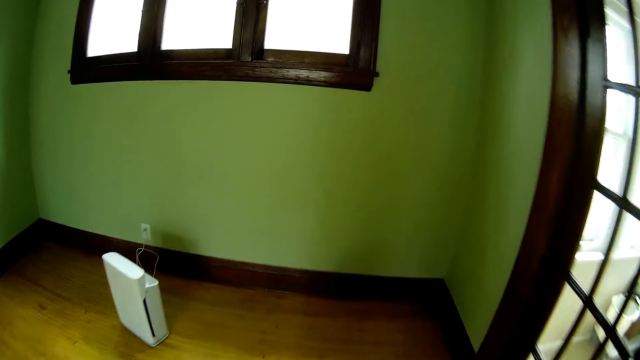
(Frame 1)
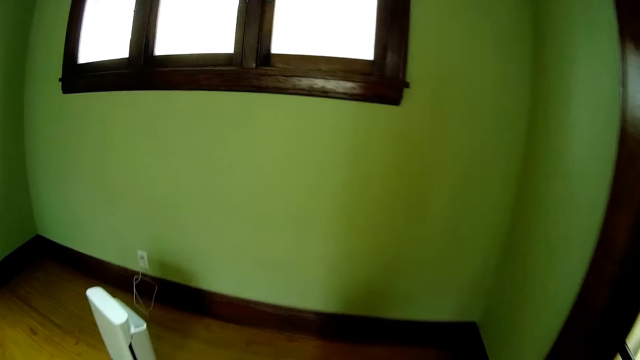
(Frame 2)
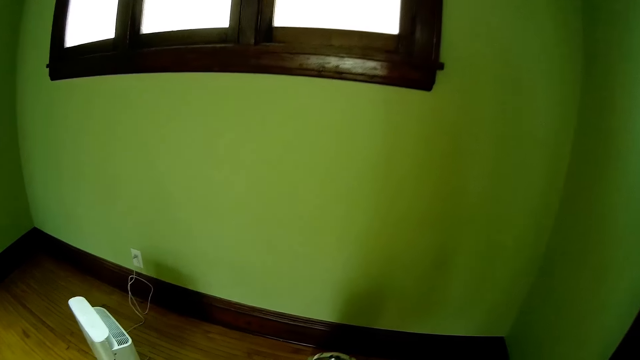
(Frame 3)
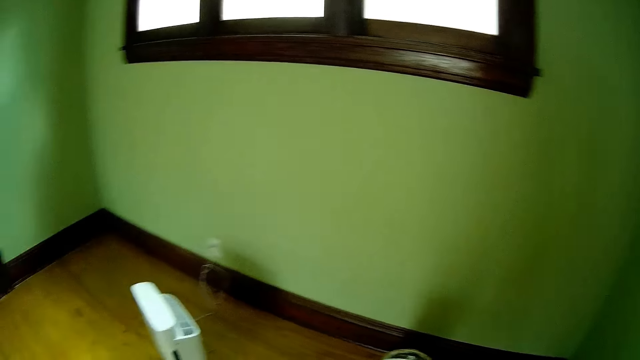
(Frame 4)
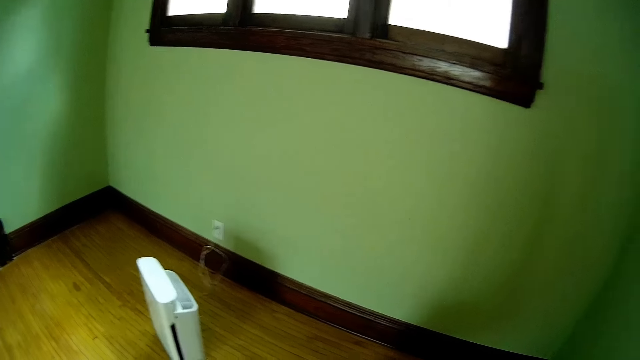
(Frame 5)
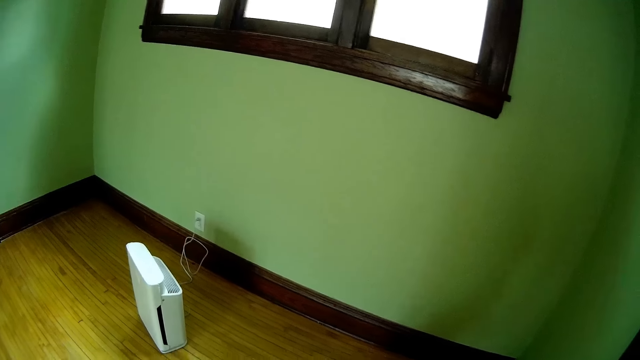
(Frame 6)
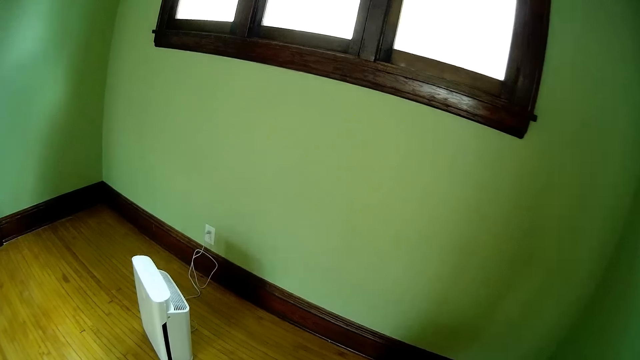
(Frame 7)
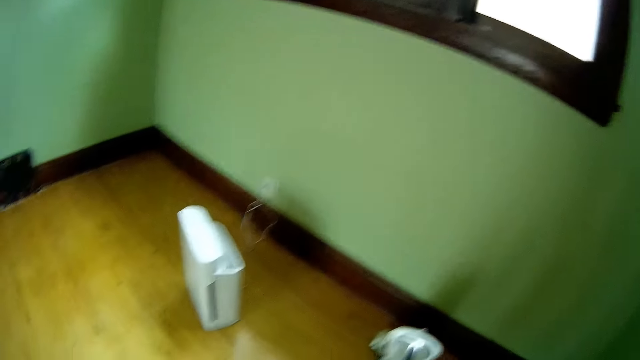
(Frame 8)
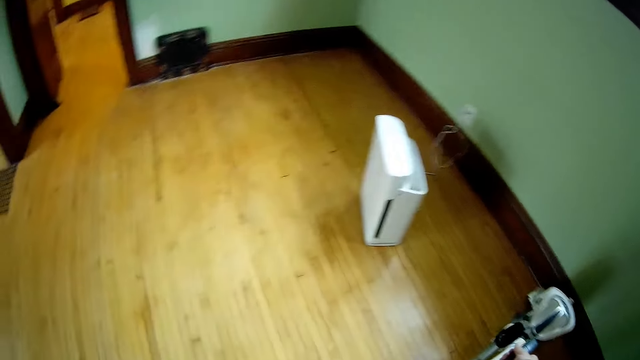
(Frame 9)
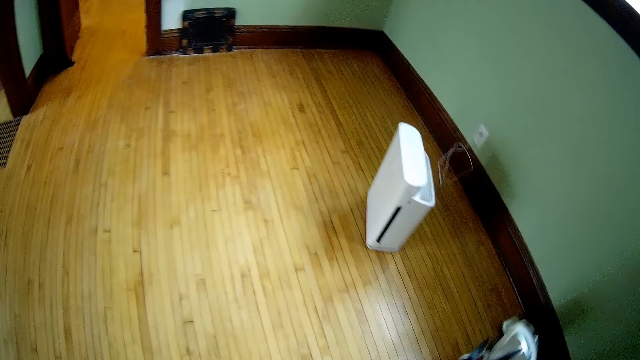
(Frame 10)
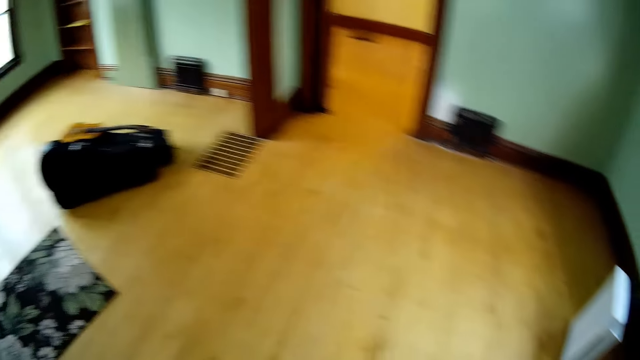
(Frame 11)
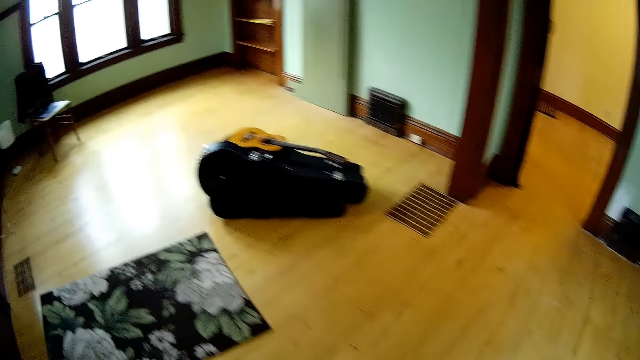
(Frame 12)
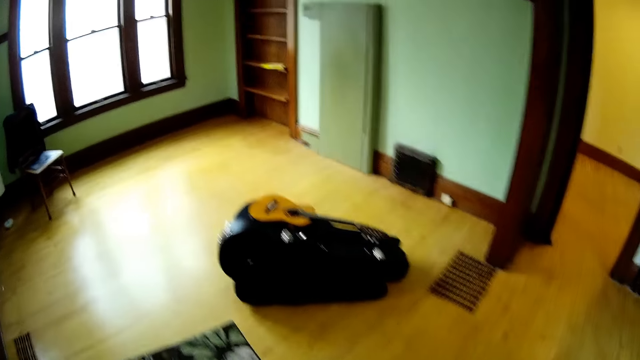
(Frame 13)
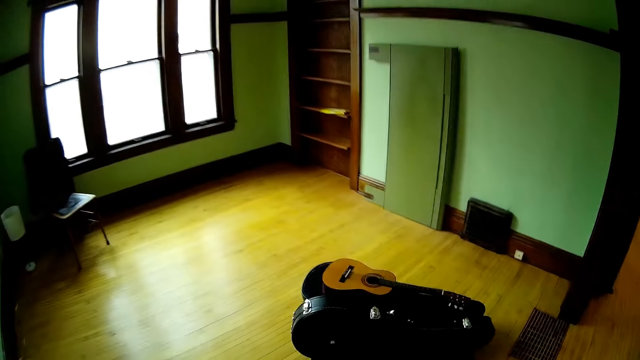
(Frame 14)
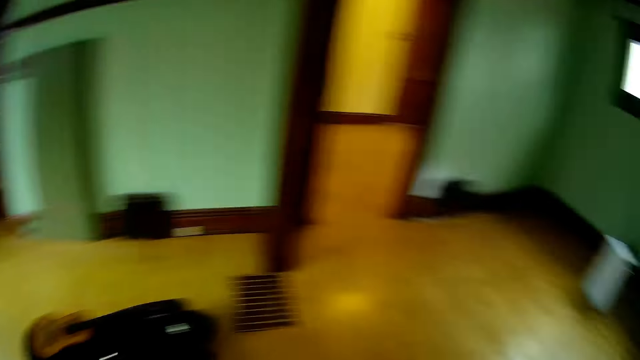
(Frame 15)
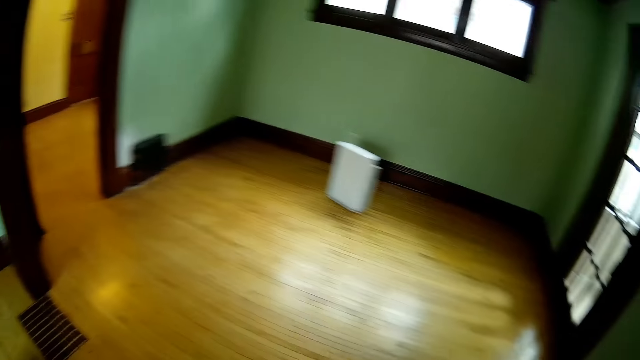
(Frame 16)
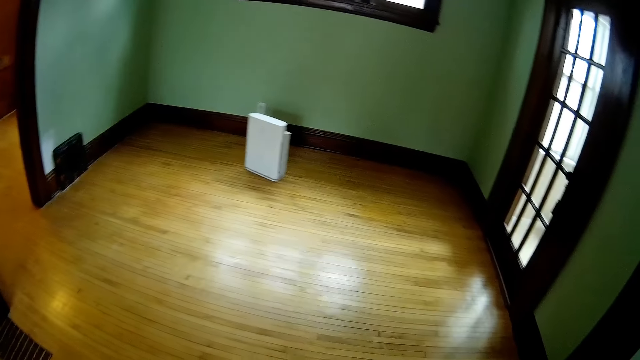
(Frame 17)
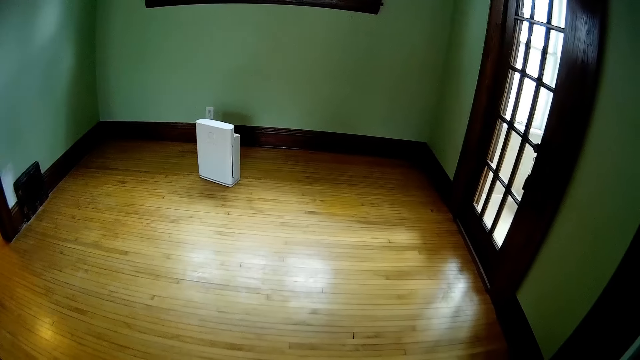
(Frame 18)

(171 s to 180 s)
The camera wearer looks around. They pick up the vacuum cleaner. They walk around.

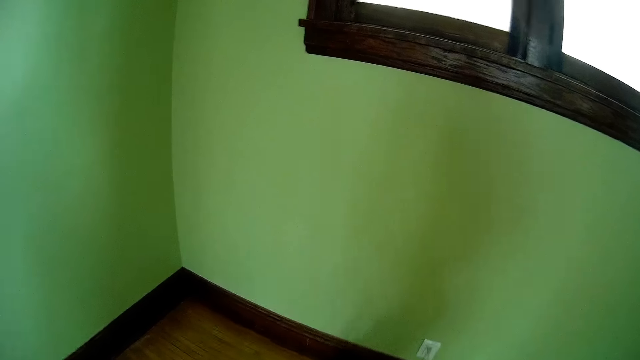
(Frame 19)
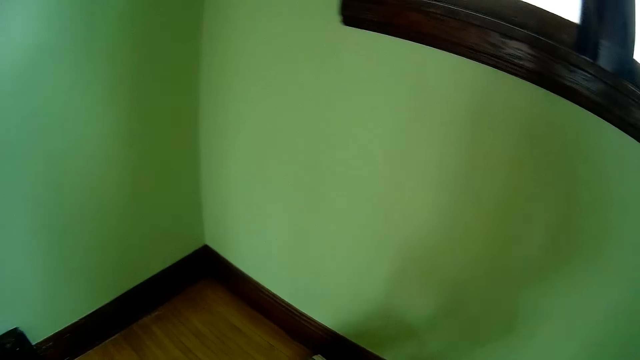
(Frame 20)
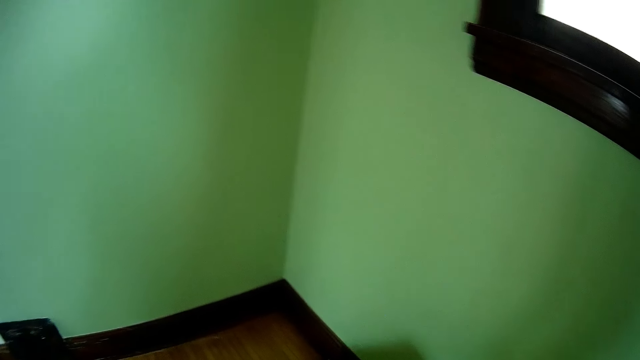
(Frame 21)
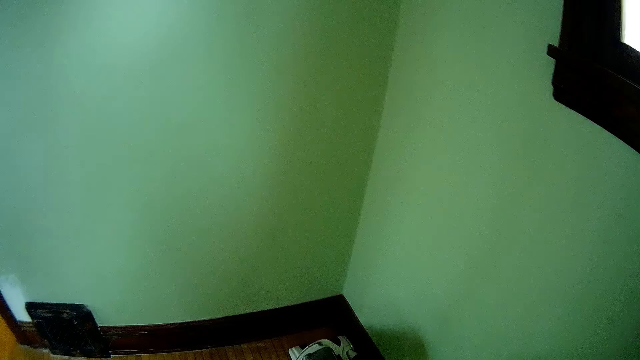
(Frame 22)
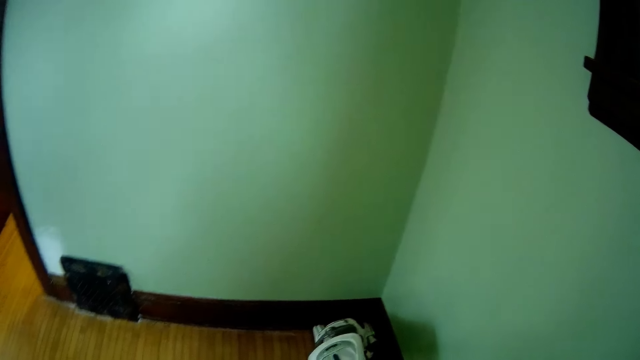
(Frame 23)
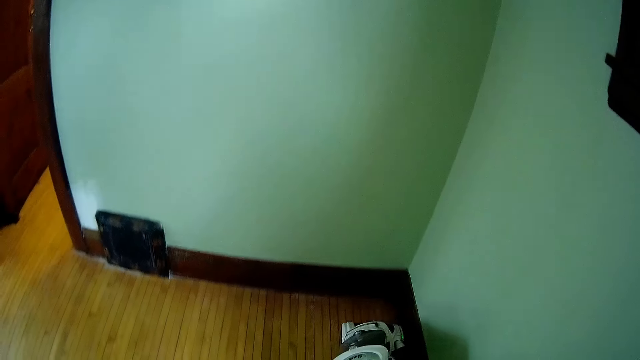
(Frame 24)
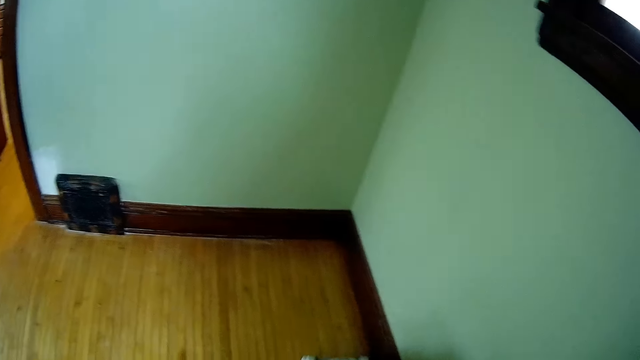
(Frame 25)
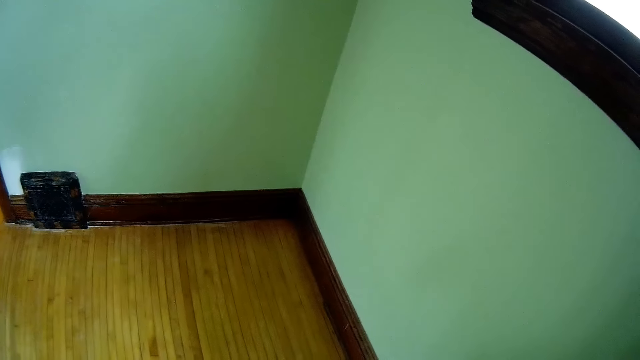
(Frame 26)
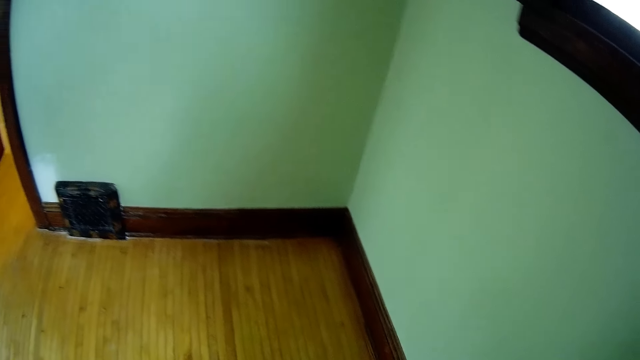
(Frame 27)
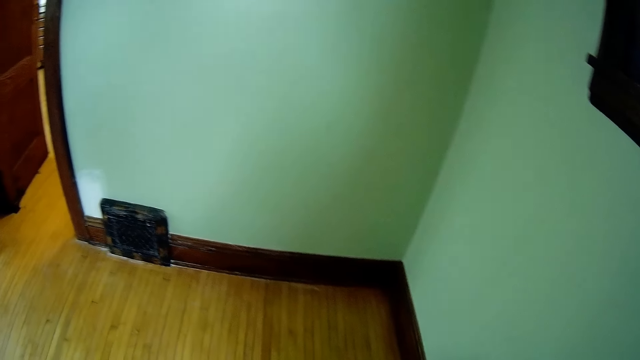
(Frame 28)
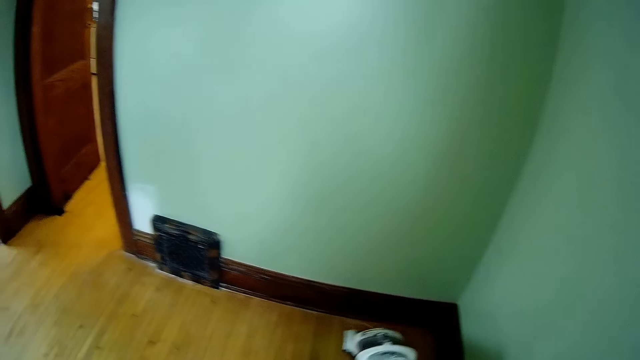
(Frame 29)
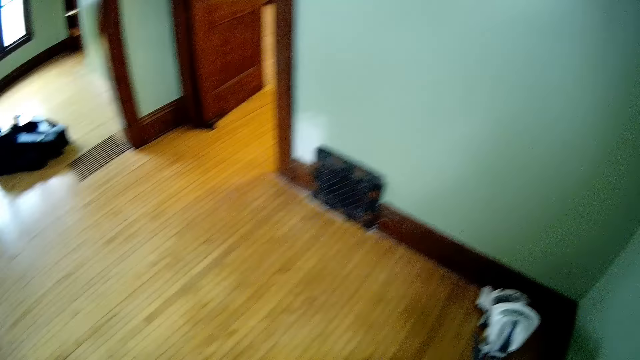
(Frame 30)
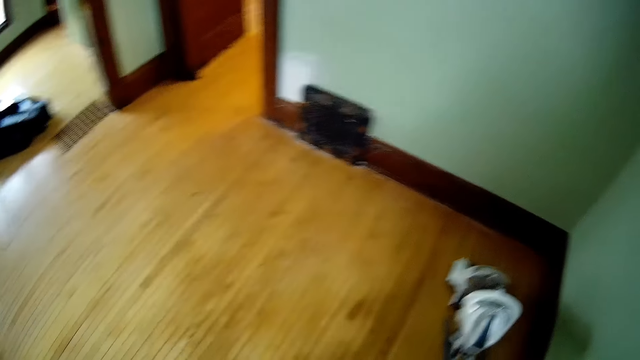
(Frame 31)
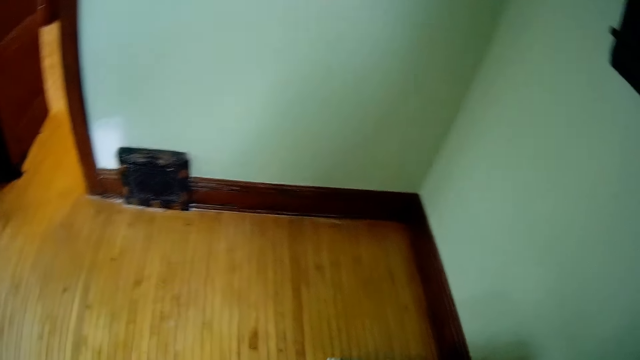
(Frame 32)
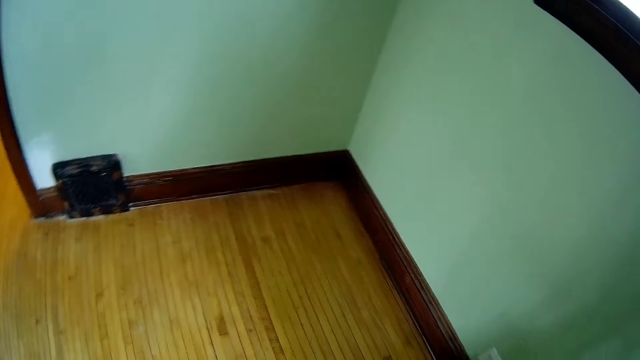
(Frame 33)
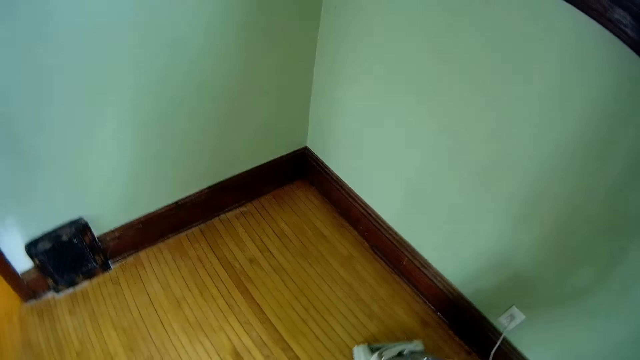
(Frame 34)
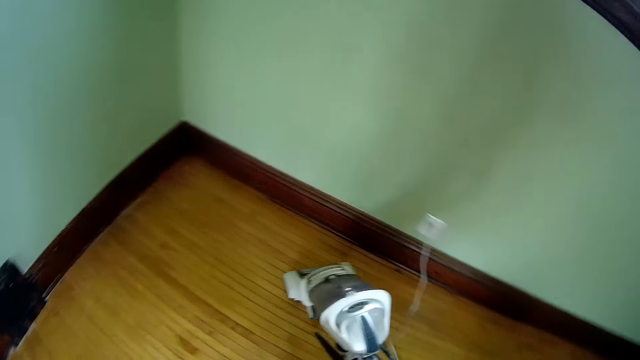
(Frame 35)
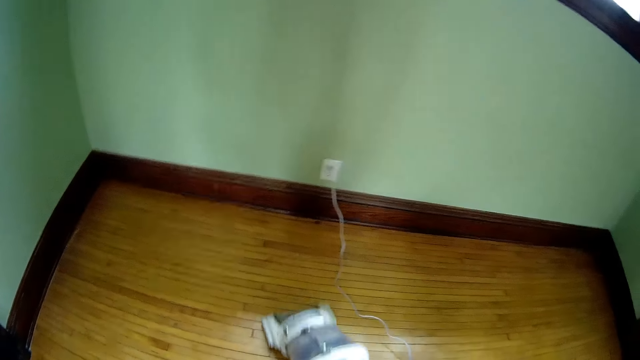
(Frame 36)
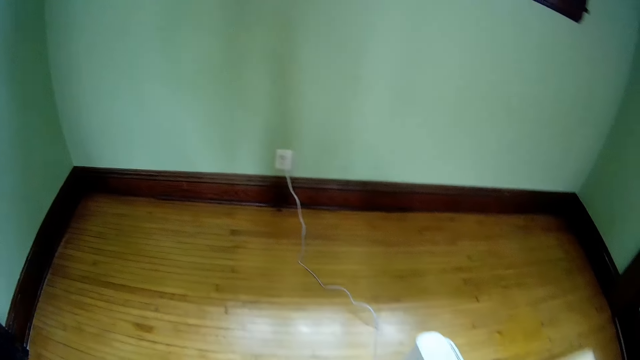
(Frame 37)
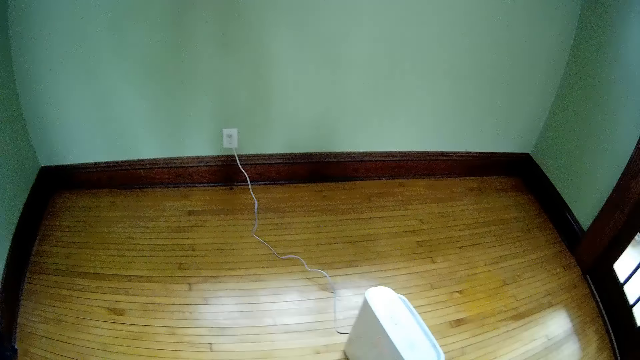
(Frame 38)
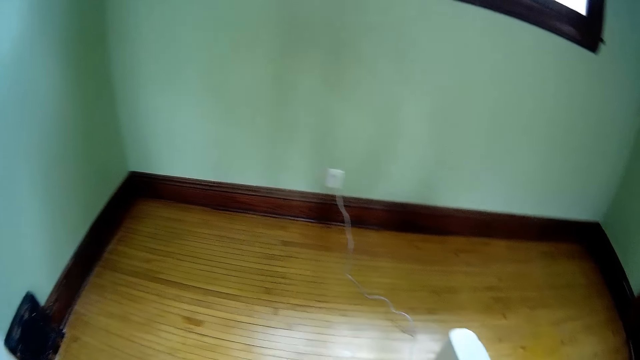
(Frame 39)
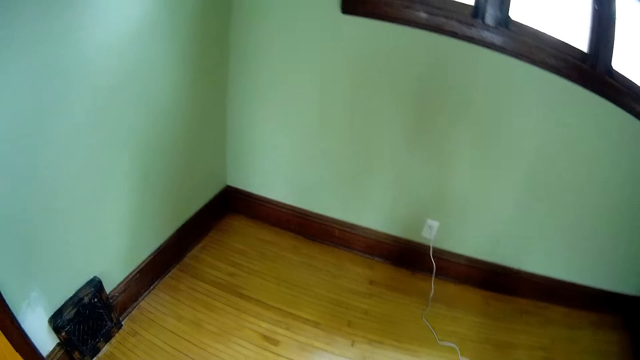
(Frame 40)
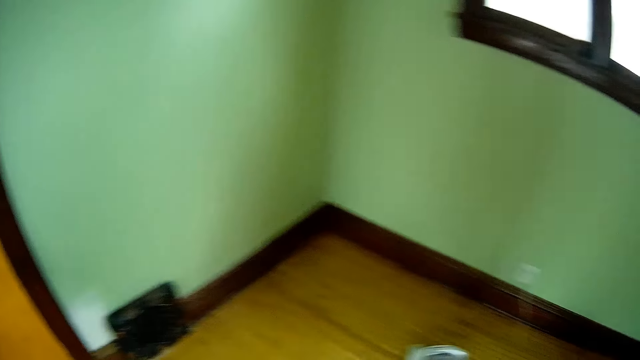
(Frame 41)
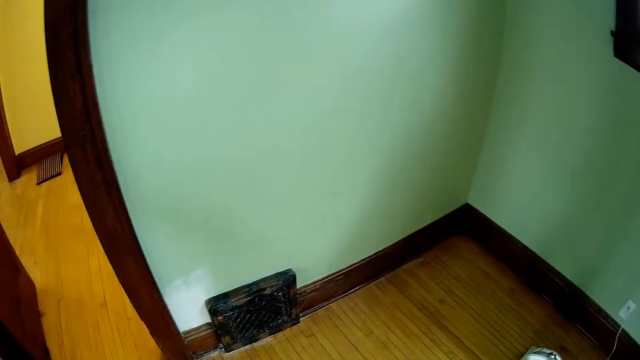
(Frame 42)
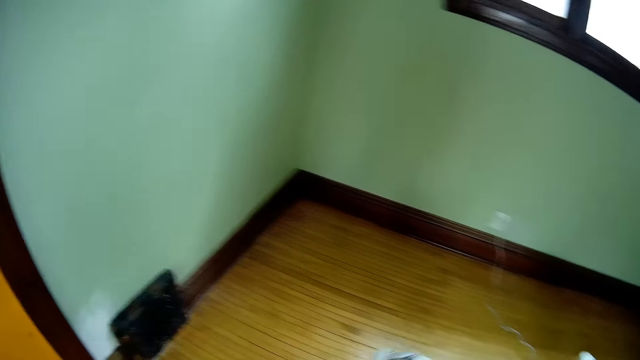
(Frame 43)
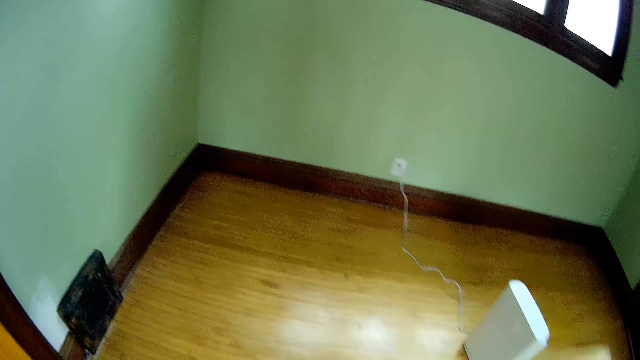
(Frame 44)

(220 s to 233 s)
The camera wearer looks around. They clean the floor.
